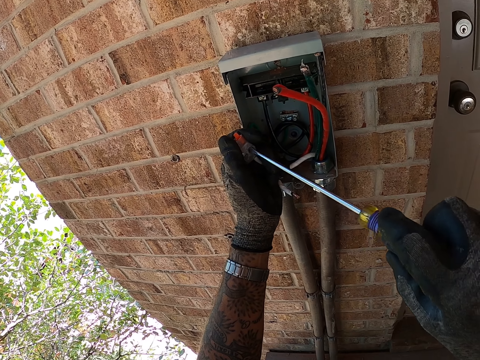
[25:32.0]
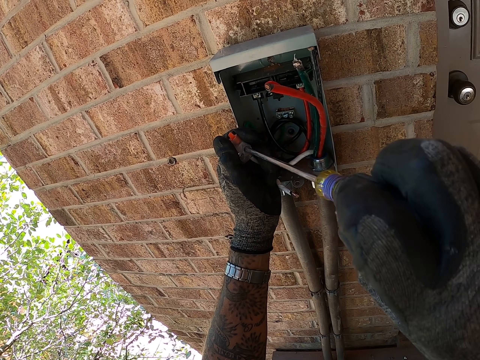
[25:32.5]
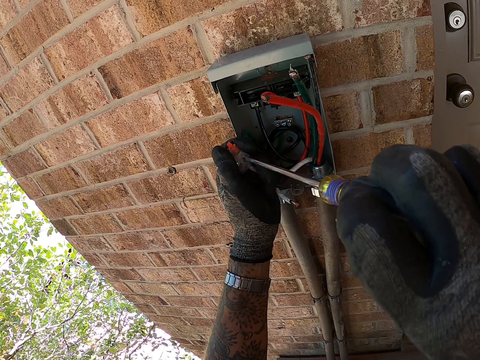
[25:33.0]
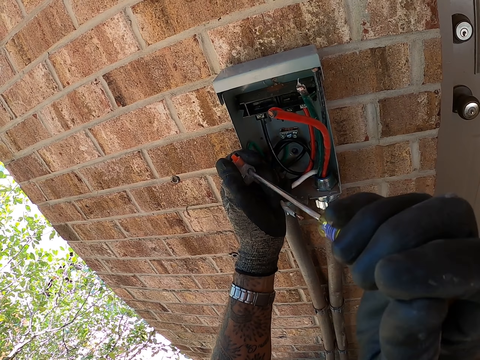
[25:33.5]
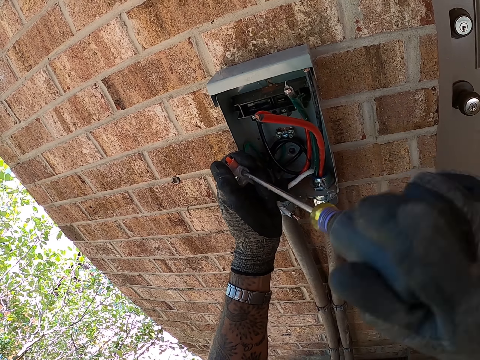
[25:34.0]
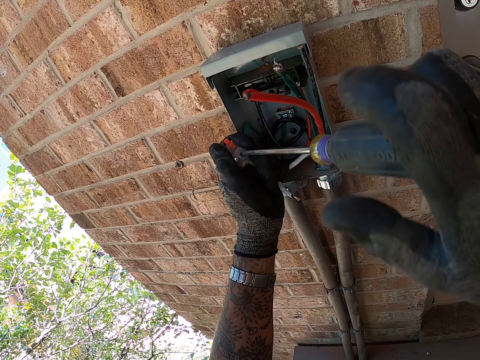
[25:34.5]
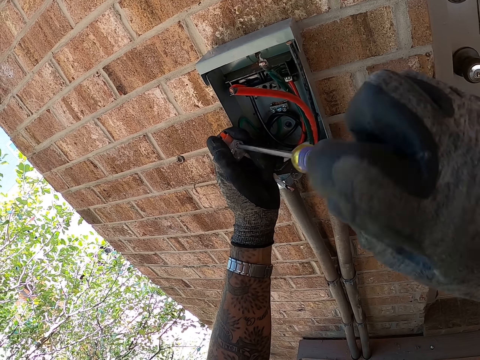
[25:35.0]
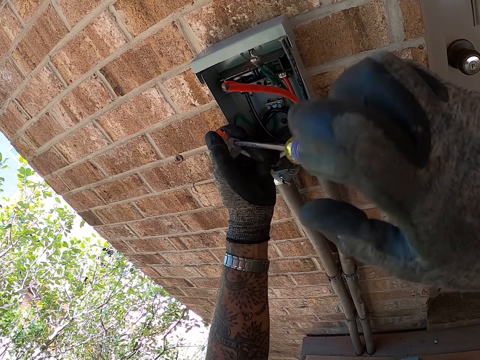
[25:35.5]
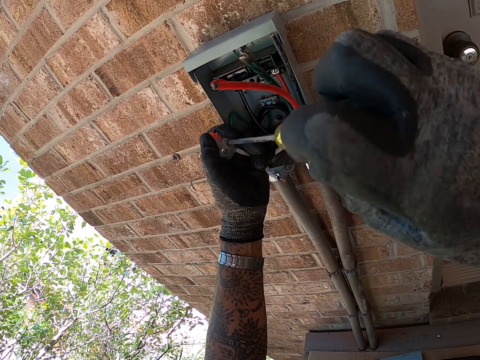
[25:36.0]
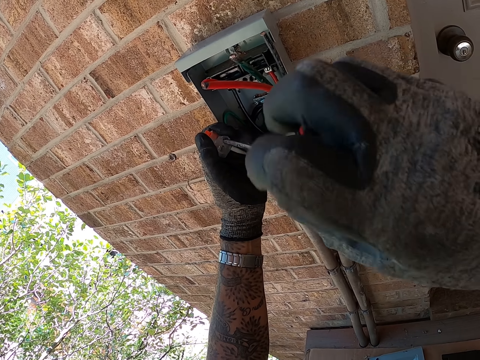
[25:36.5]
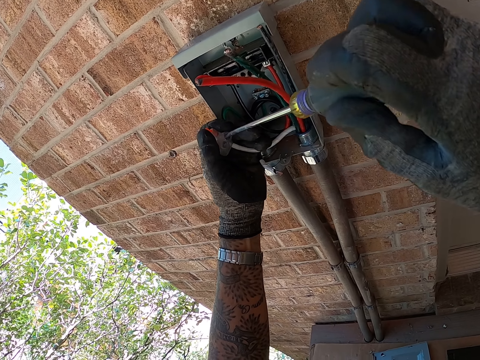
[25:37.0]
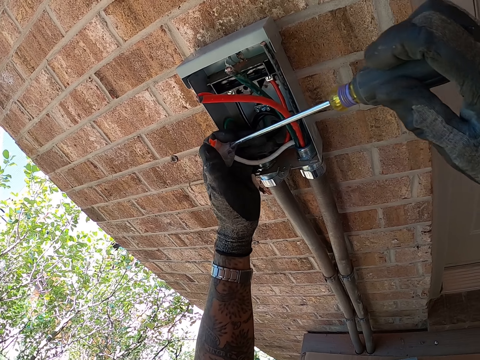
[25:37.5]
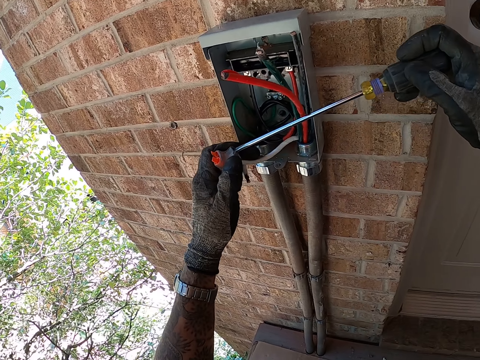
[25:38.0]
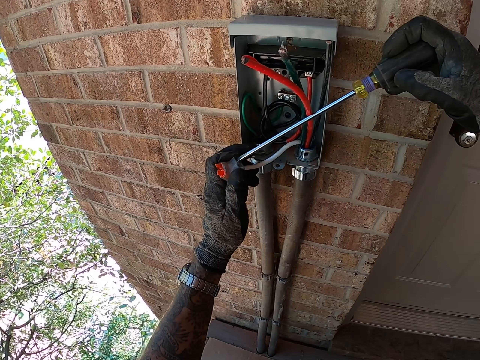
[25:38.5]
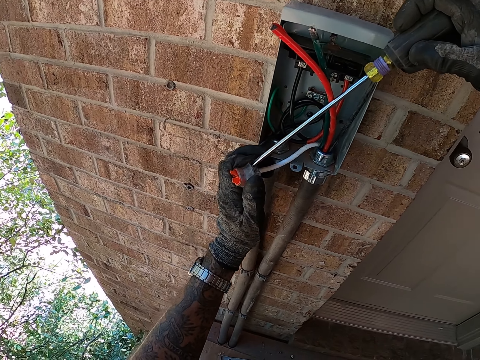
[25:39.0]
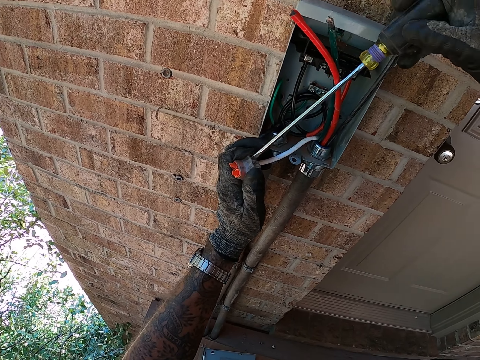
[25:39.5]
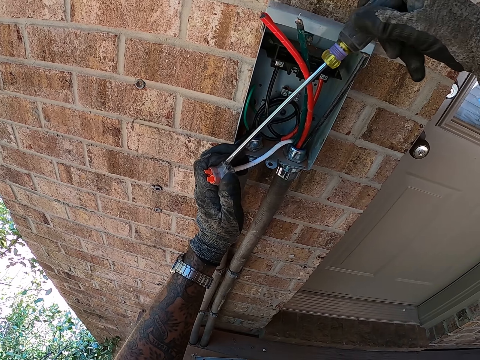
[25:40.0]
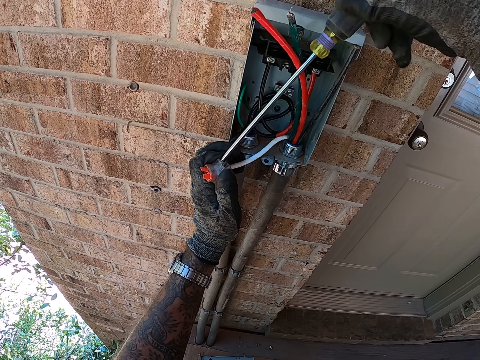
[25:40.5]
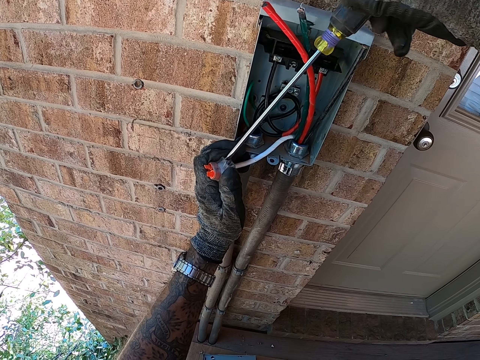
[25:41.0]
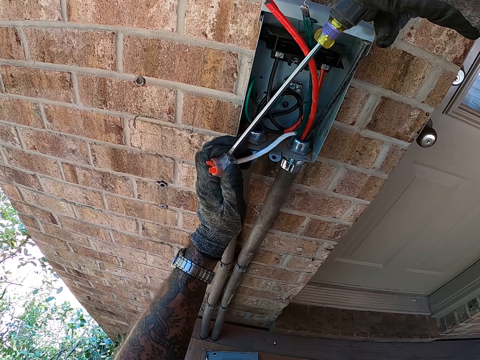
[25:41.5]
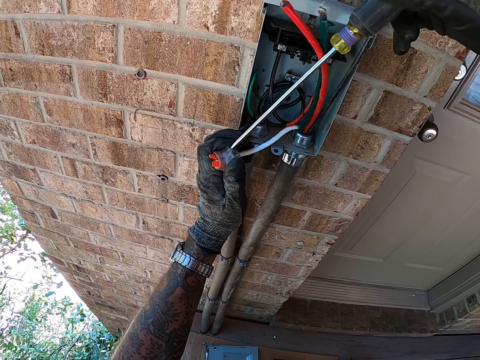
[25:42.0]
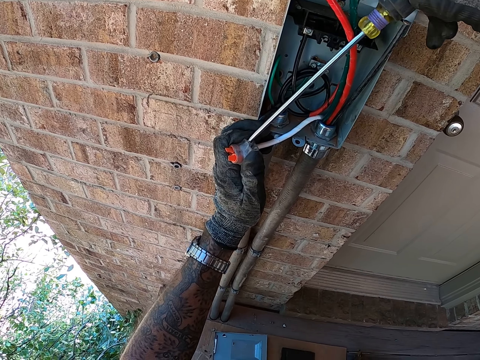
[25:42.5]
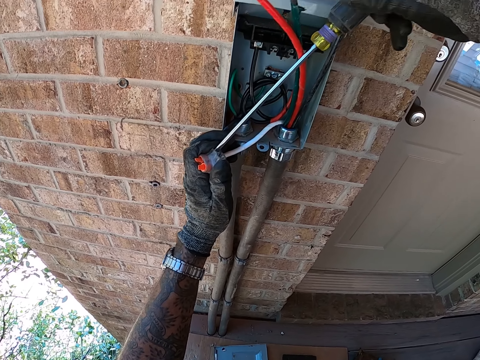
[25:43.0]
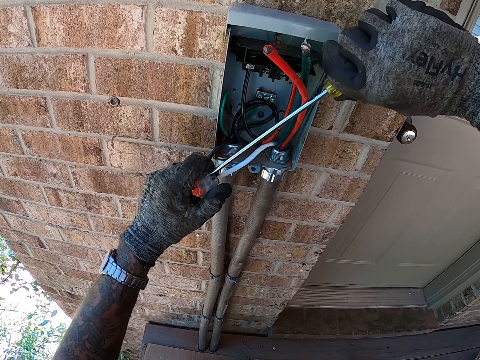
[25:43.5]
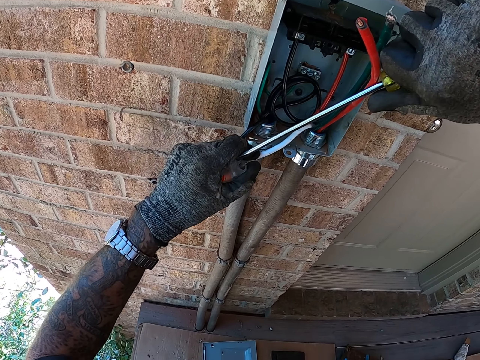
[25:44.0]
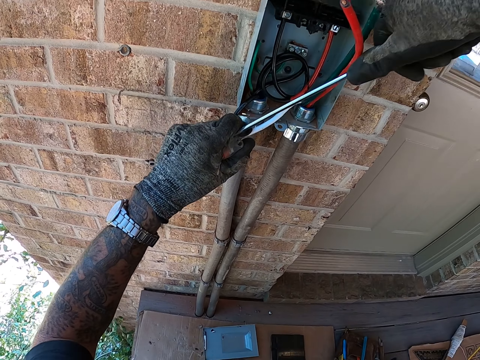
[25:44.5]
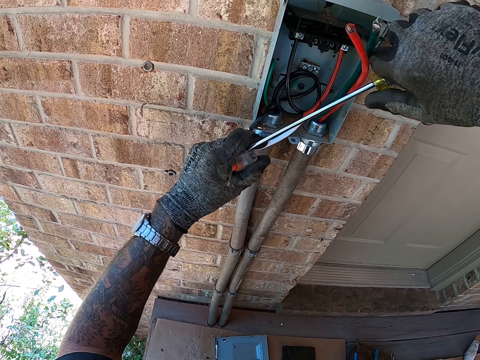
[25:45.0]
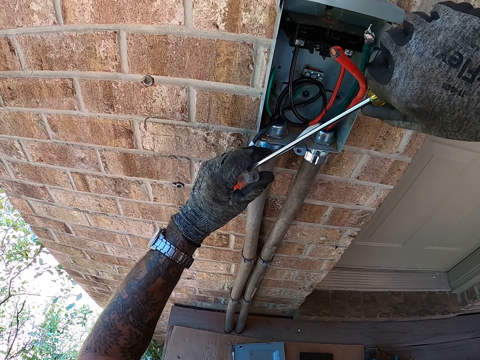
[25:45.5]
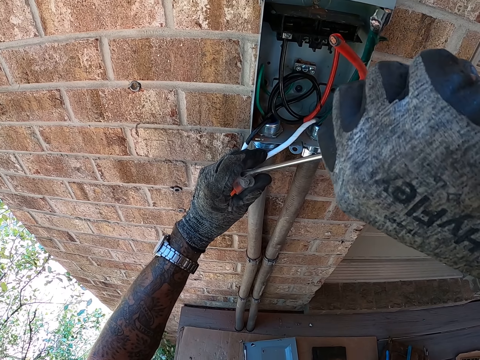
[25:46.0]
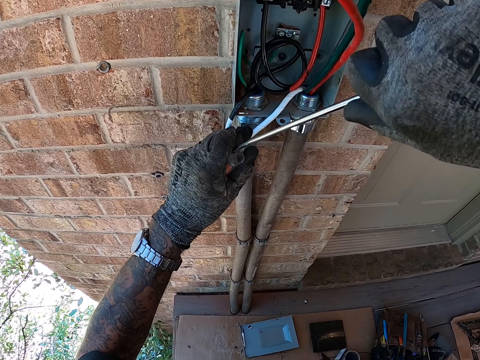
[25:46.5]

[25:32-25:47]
The camera wearer fixes a wire in something with a screwdriver. They move around. They fix the wire in something with the screwdriver.

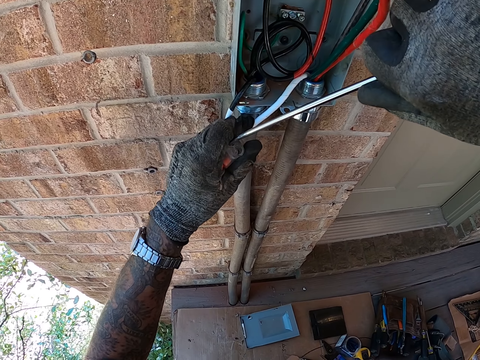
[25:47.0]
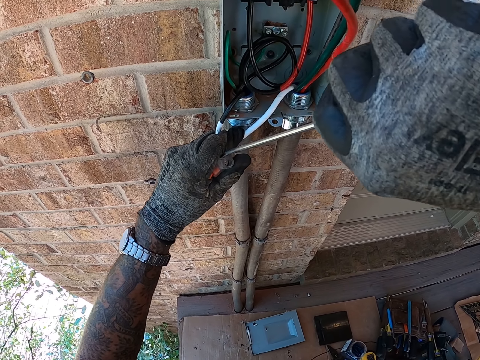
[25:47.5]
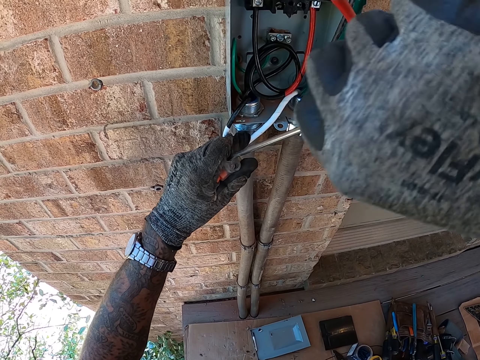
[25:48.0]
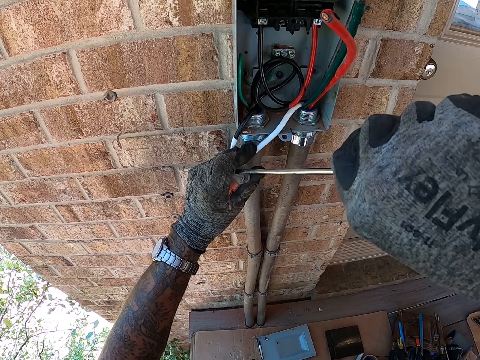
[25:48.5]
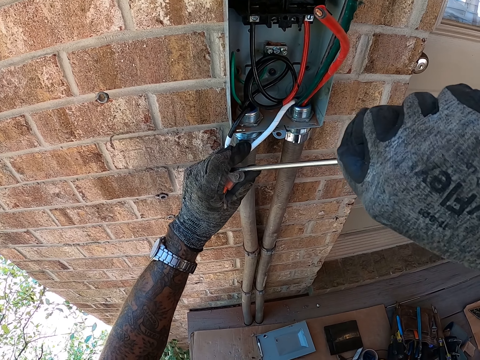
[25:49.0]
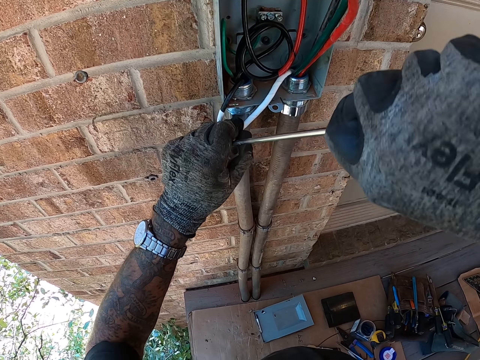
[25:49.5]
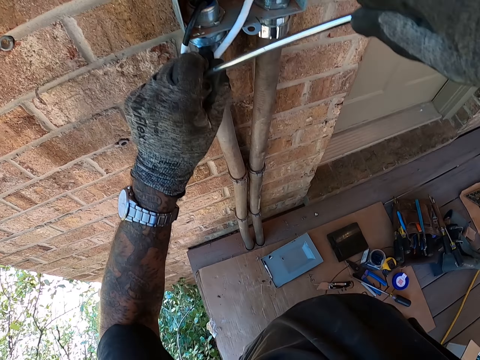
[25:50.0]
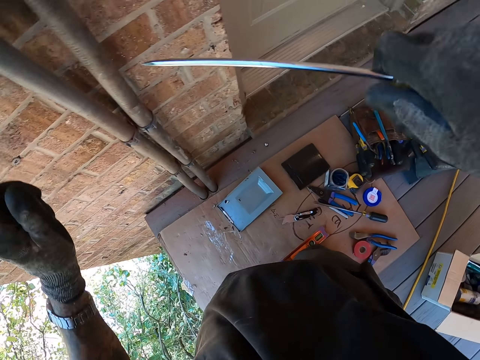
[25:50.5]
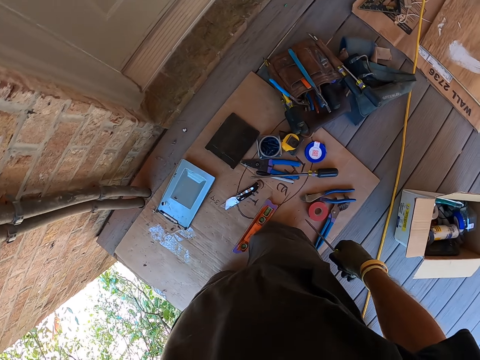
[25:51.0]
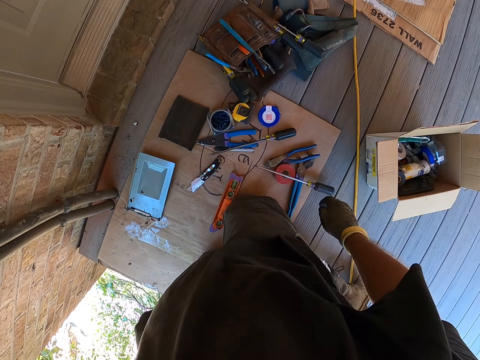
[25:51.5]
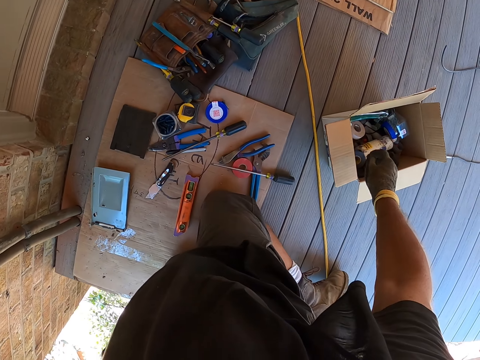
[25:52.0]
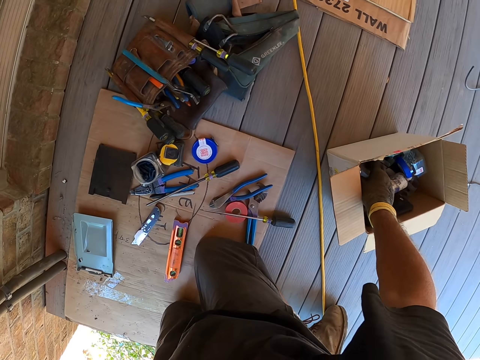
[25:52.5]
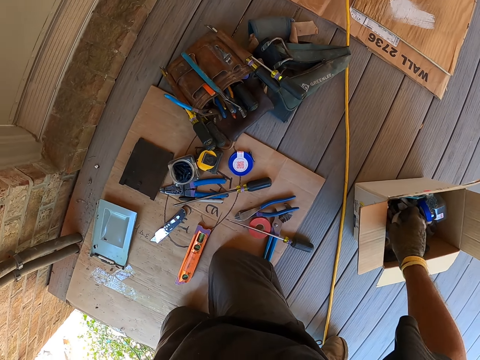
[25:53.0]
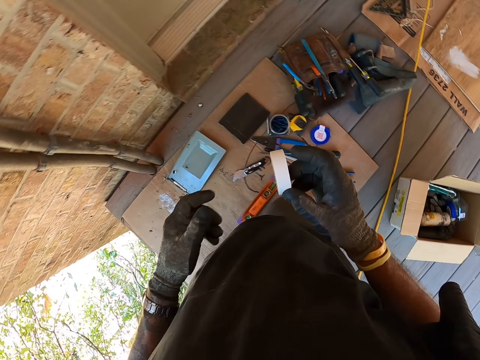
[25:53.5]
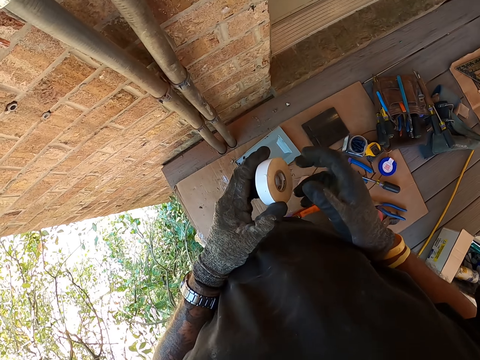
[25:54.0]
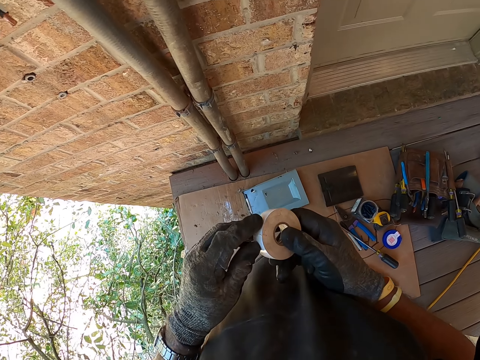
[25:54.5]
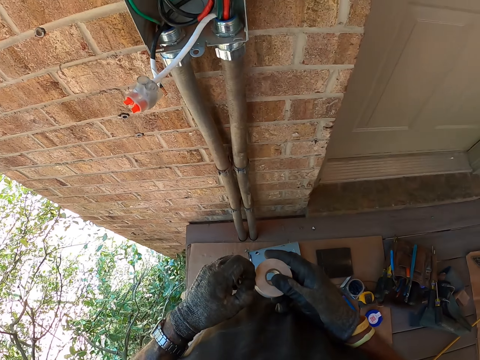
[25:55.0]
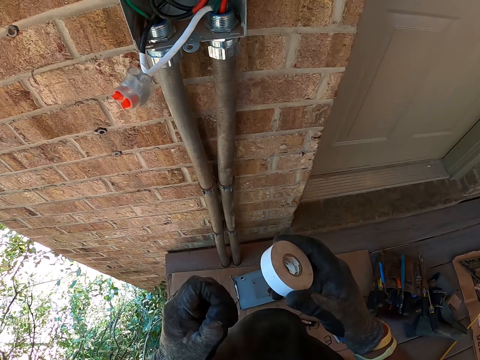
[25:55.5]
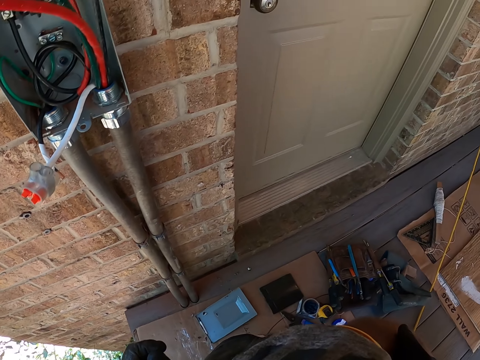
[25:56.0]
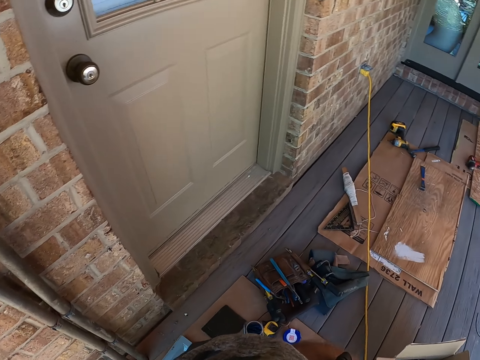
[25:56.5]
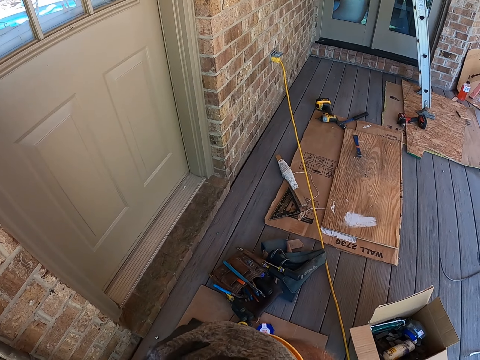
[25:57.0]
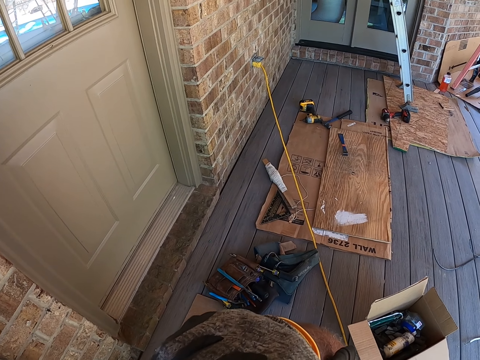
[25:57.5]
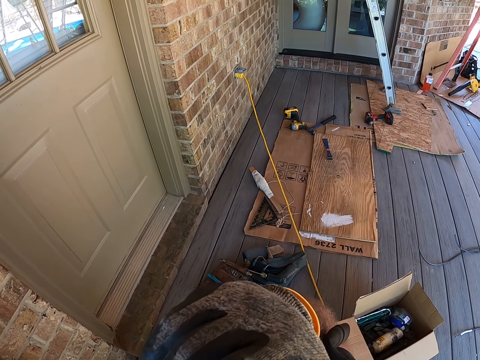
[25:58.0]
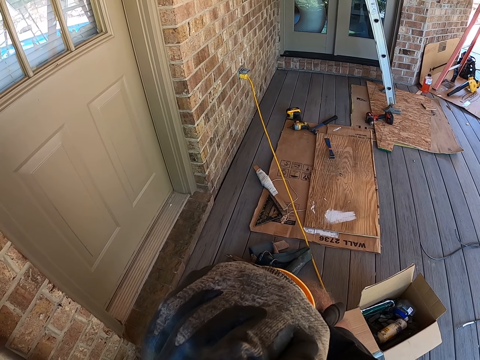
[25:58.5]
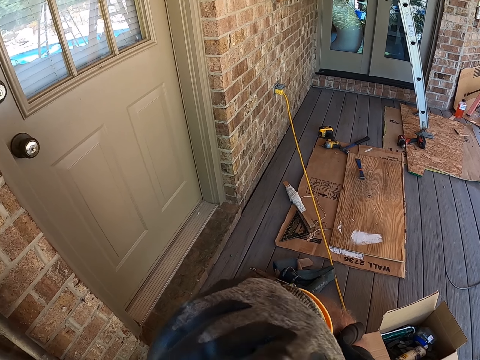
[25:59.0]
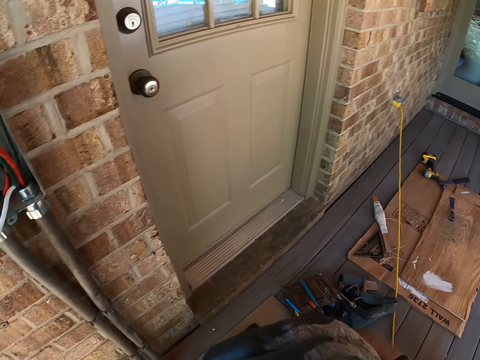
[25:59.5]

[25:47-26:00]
The camera wearer looks around. They throw the screwdriver on the floor. They drop the screwdriver on the carton. They pick the seal tape or sellotape from the box with the right hand. They turn the sellotape, hold the sellotape and pull the sellotape with teeth.
